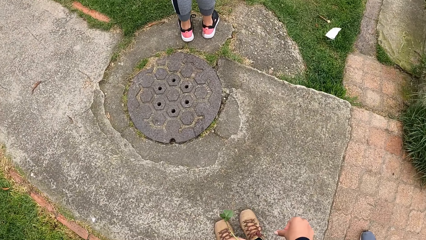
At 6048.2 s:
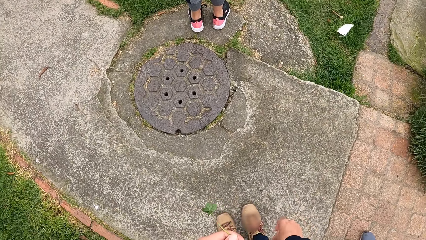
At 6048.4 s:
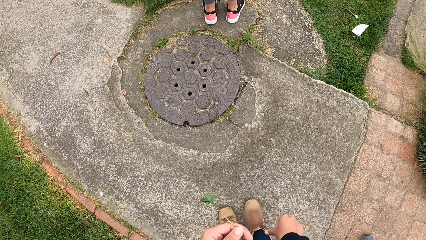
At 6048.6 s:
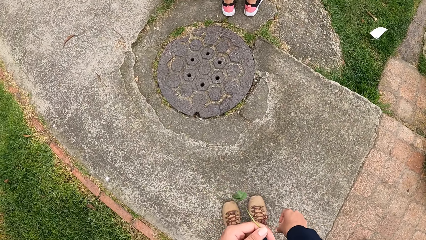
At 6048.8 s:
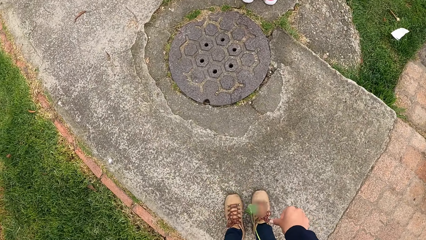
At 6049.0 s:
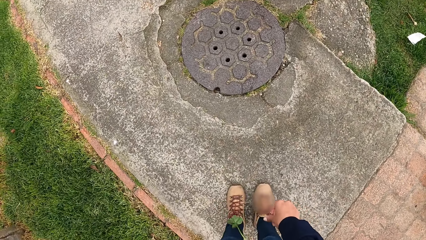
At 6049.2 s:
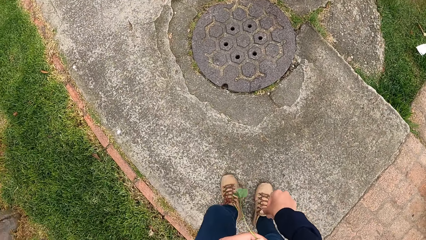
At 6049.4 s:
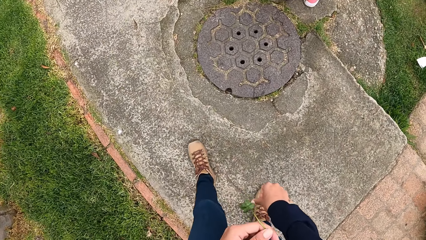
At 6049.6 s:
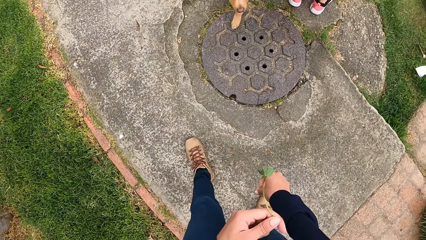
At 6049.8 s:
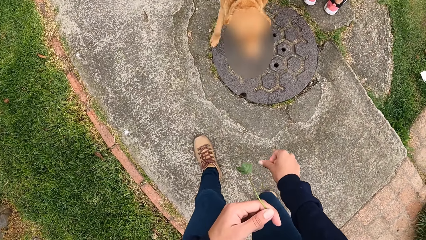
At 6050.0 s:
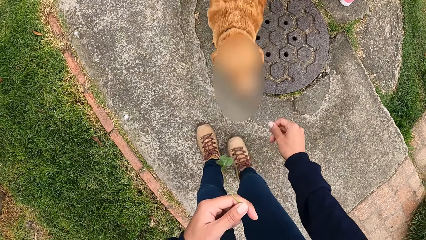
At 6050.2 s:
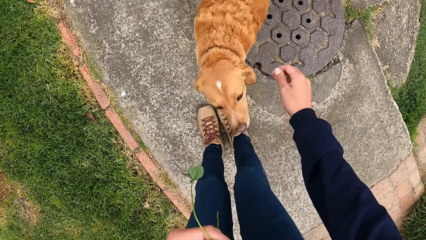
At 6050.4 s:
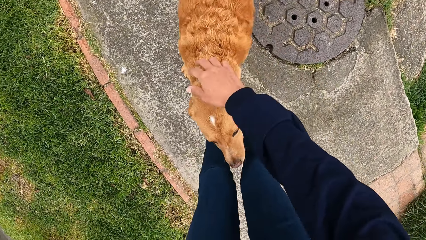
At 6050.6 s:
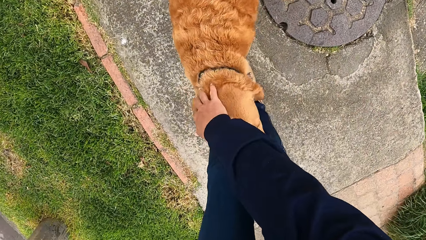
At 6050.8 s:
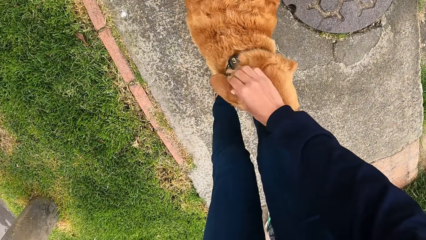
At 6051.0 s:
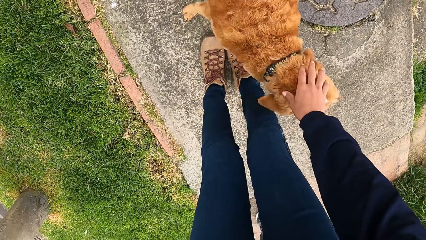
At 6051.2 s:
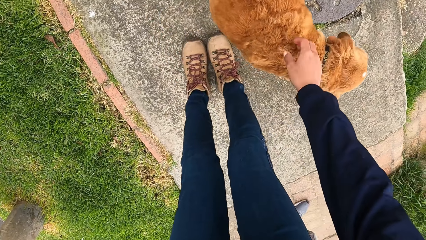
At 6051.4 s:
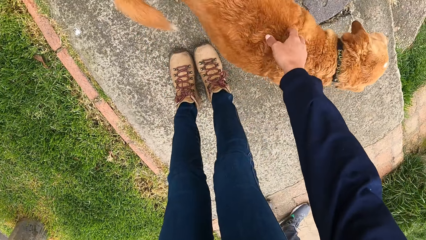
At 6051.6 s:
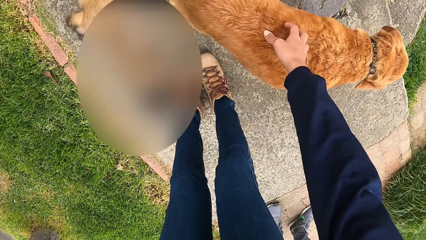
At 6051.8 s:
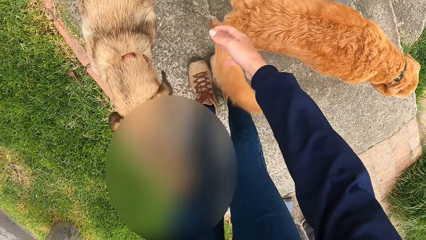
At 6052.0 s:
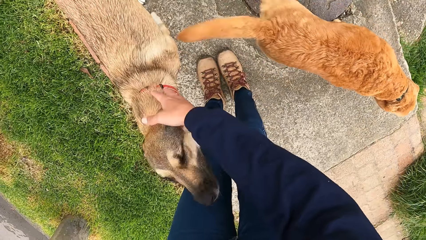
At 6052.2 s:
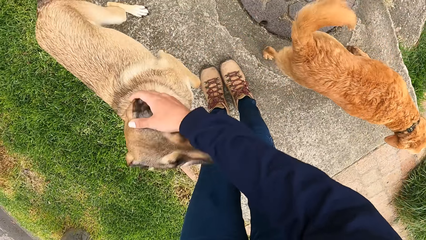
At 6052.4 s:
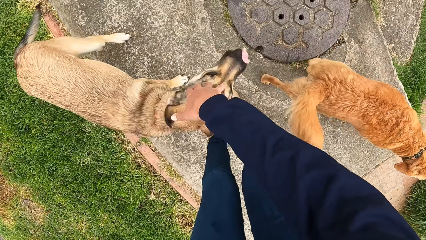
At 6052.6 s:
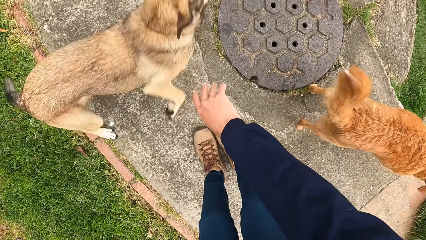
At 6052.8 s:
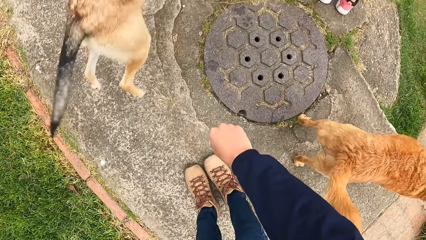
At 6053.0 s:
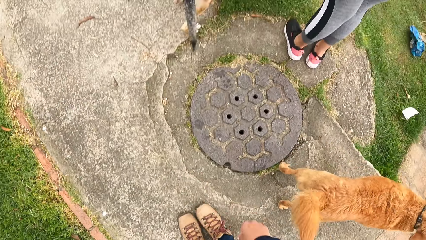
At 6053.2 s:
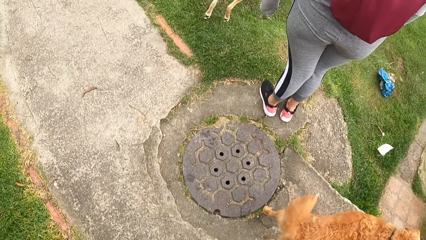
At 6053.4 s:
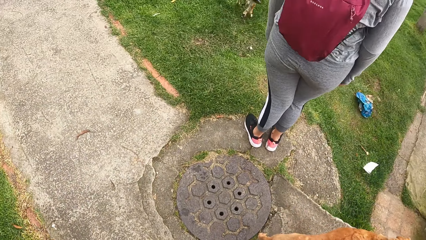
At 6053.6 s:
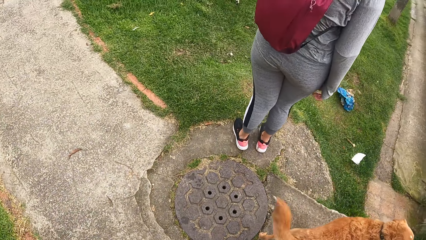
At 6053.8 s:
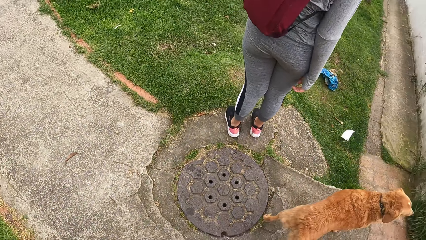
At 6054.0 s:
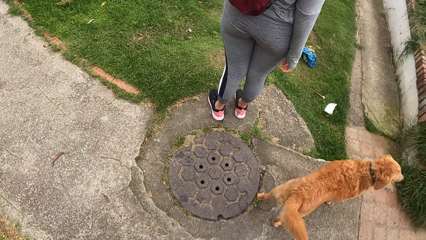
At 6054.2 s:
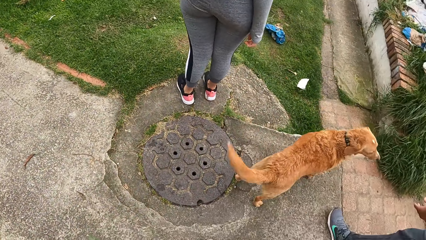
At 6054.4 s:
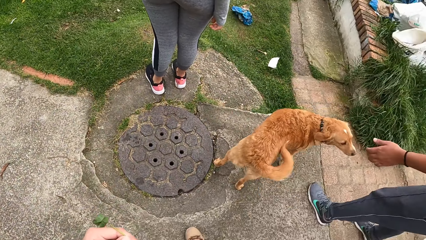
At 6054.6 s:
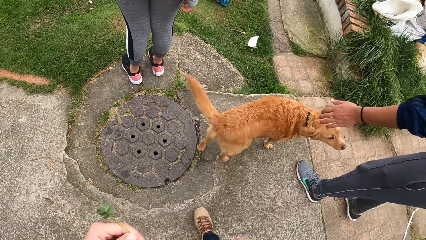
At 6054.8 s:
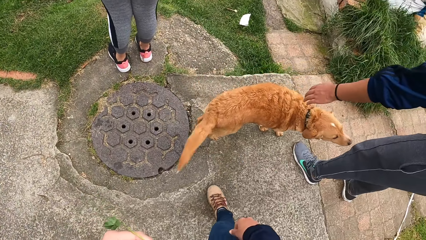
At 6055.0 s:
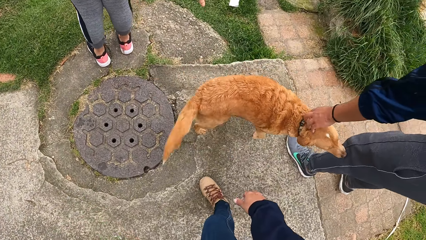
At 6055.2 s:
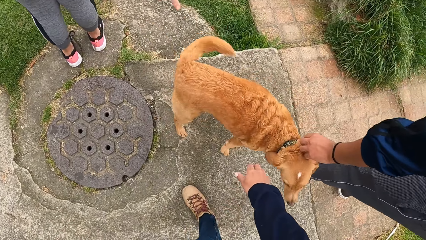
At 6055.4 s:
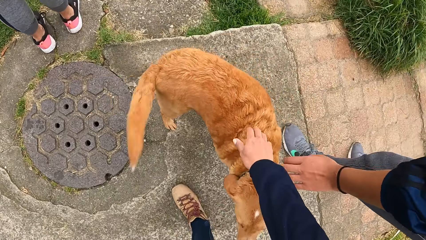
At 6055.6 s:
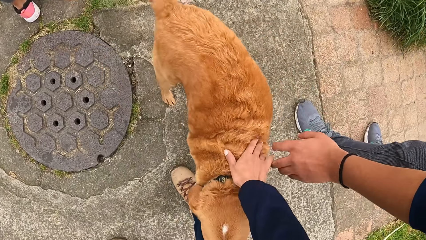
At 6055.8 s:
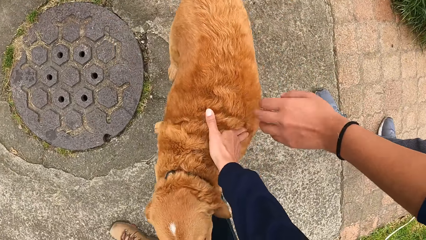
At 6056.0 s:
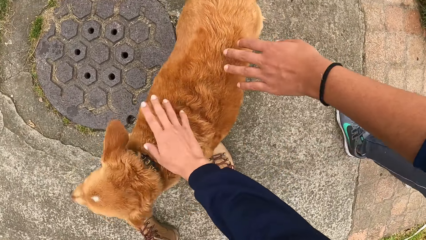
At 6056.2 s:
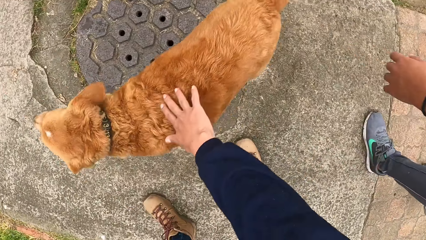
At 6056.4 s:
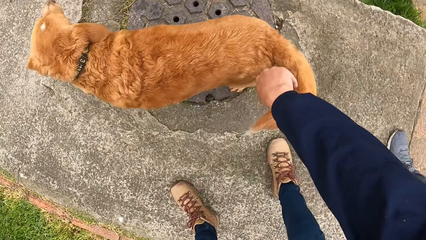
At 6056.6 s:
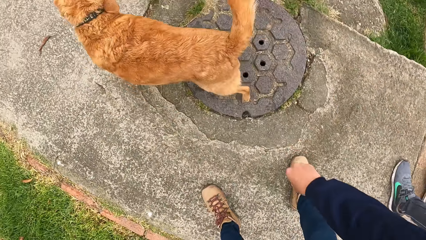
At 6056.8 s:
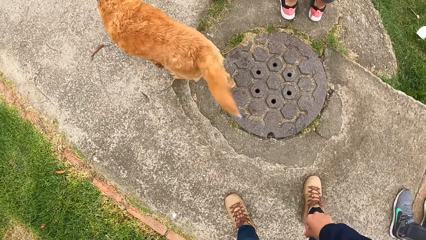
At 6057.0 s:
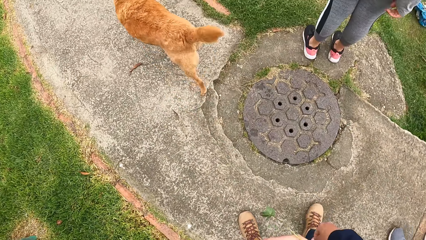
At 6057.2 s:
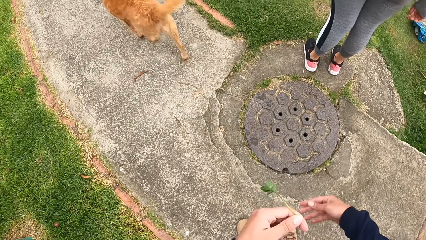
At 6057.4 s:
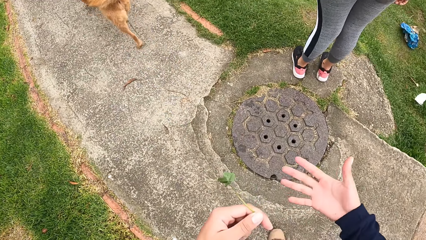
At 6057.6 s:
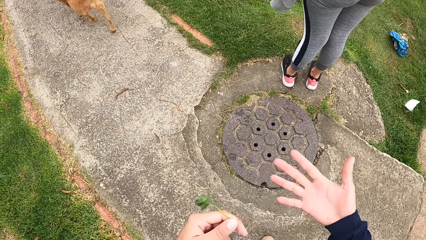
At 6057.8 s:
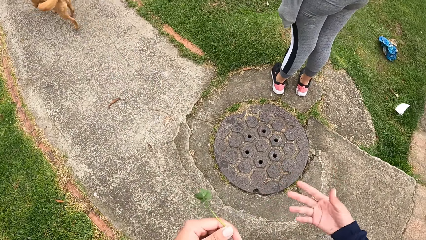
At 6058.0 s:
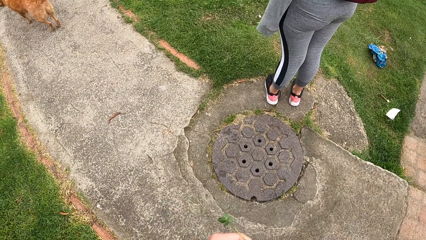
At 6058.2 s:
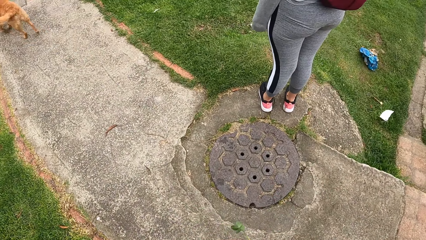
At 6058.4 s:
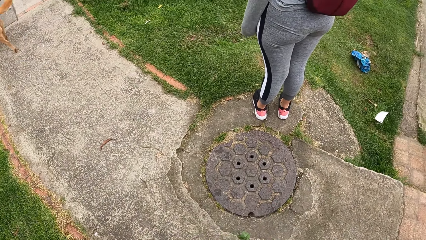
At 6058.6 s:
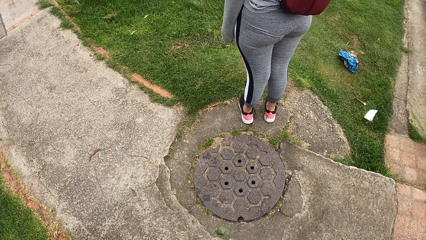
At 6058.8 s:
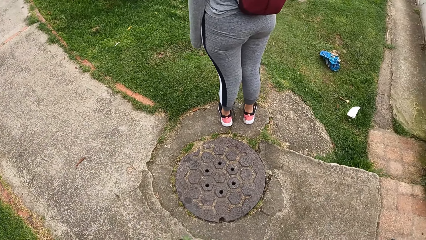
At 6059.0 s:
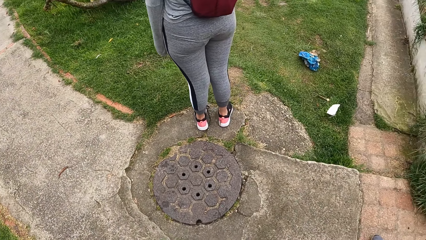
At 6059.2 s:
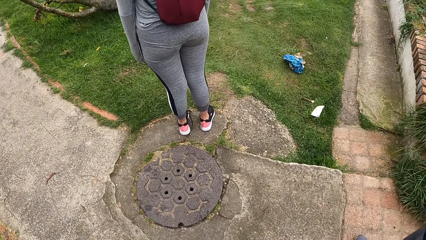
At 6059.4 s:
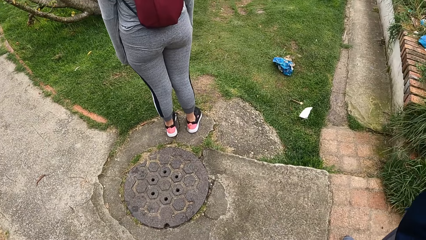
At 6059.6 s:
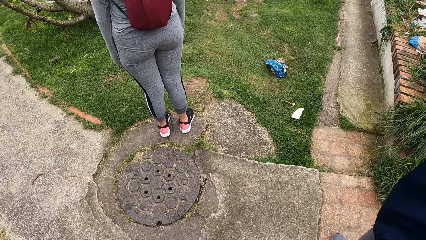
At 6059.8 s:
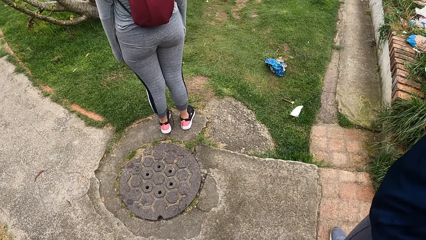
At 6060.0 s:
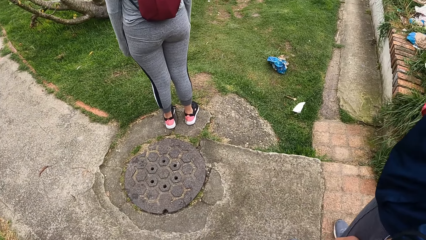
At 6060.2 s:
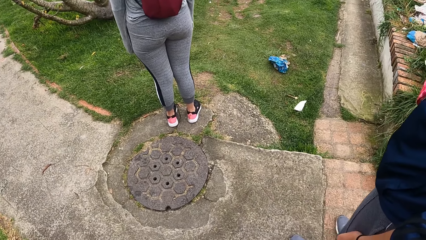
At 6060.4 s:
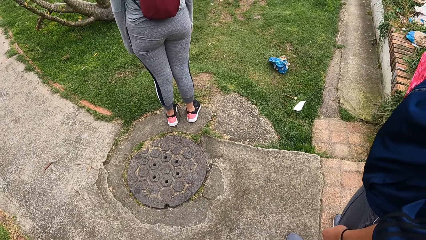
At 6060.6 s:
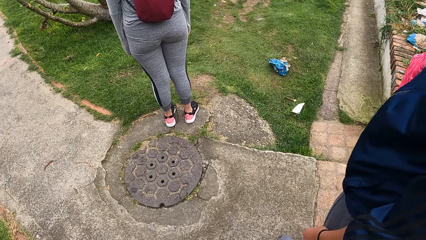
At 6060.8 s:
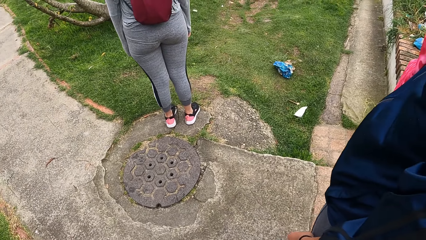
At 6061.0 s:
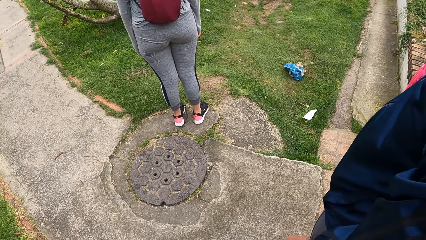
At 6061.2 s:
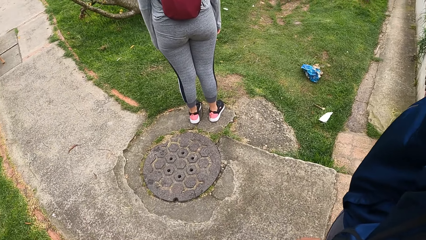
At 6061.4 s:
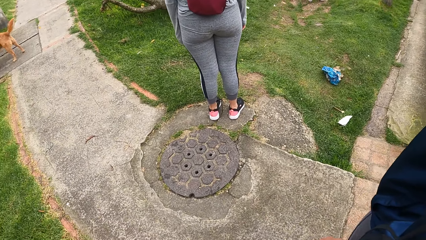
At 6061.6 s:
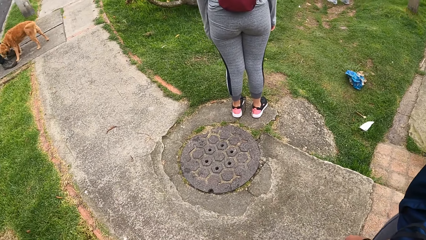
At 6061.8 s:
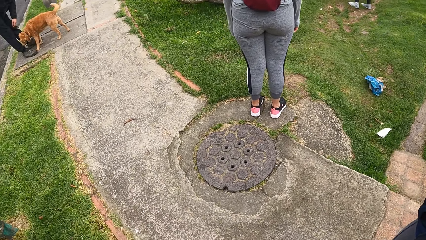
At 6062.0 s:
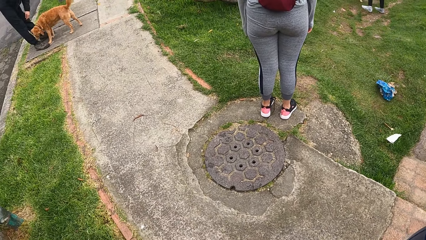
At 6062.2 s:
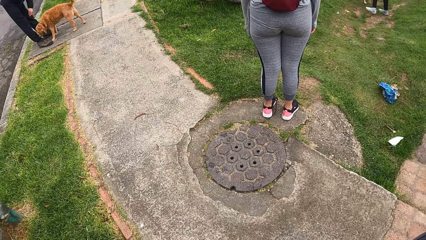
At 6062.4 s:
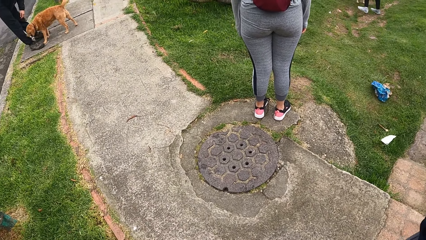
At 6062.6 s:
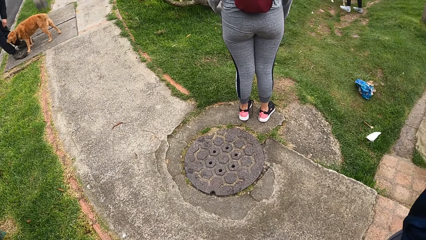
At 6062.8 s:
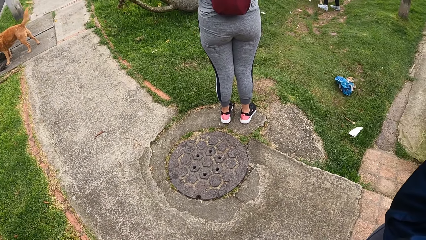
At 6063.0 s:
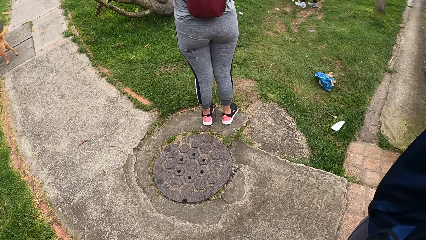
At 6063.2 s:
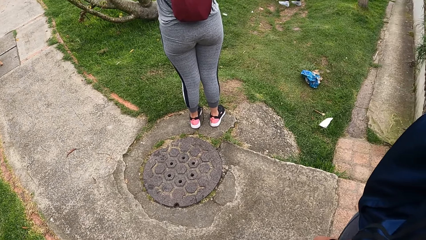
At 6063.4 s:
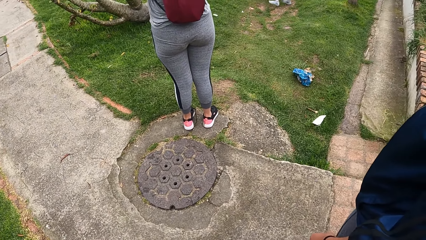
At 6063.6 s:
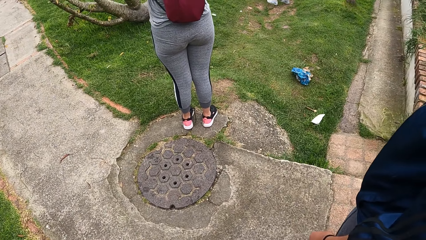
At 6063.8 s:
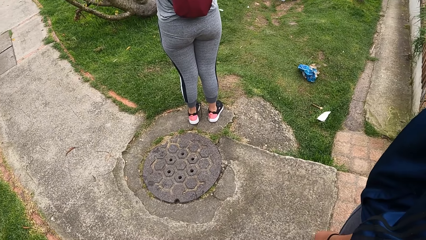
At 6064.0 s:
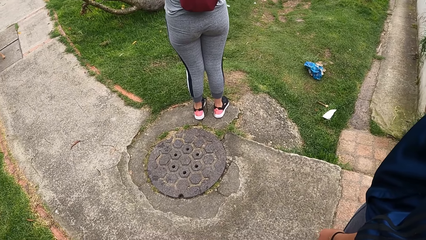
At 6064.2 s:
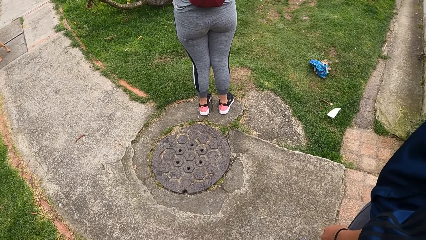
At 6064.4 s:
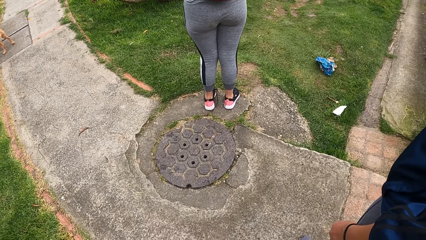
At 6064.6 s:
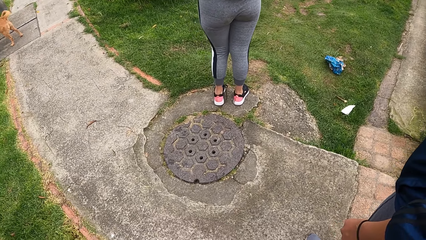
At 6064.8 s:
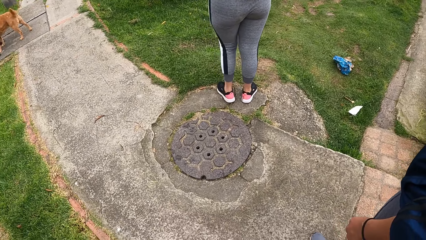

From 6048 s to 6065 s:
The camera wearer stands on the footpath. She pets a dog with her right hand. She pets another dog with her right hand. She stands behind a lady. A woman pets the first dog with her left hand. The camera wearer pets the first dog with her right hand.
